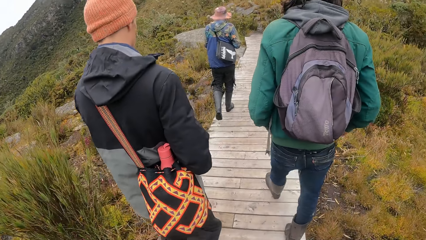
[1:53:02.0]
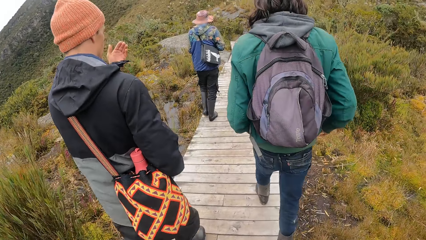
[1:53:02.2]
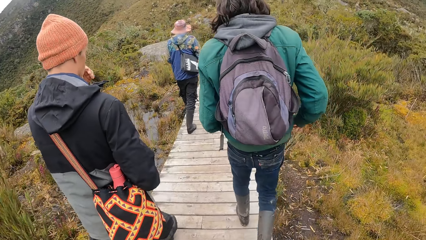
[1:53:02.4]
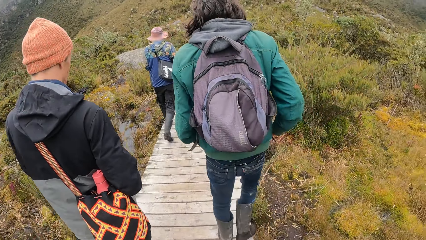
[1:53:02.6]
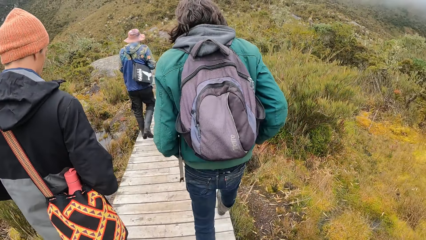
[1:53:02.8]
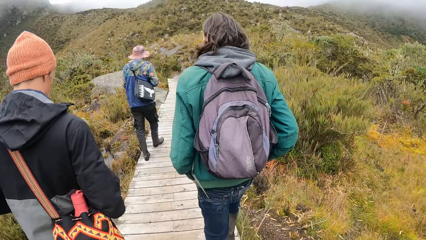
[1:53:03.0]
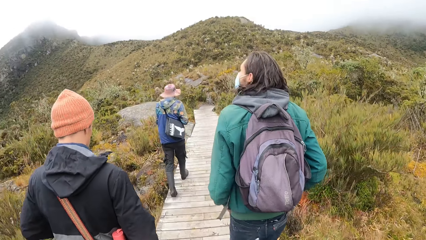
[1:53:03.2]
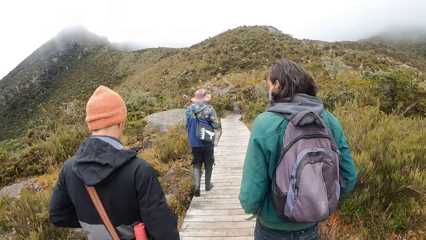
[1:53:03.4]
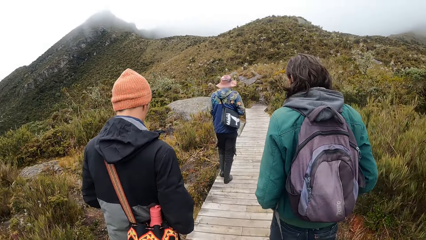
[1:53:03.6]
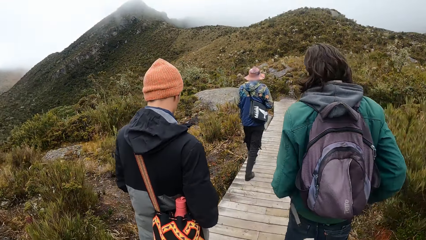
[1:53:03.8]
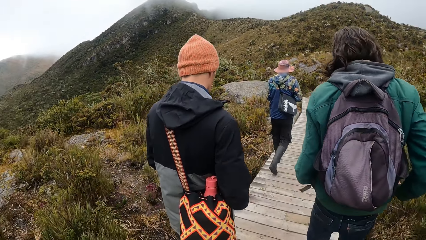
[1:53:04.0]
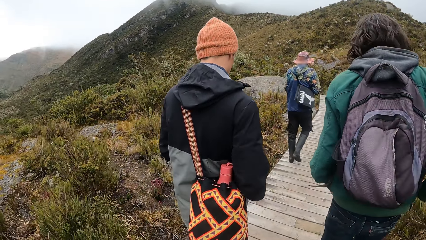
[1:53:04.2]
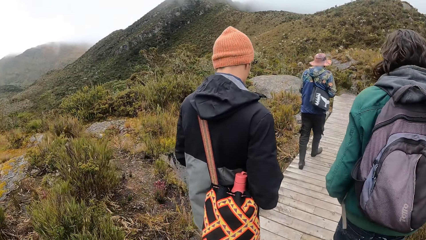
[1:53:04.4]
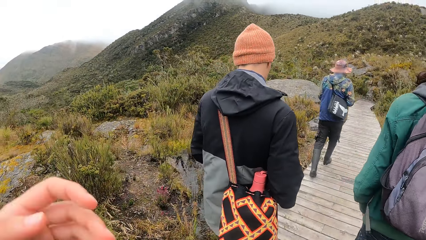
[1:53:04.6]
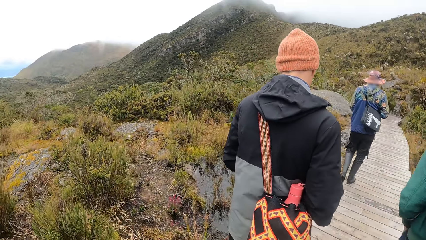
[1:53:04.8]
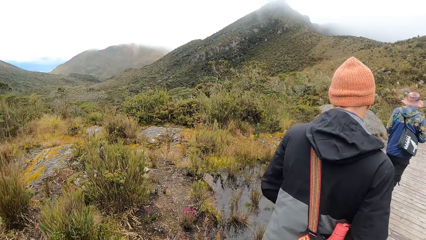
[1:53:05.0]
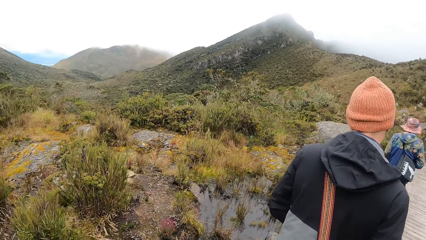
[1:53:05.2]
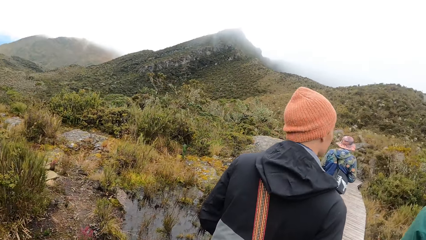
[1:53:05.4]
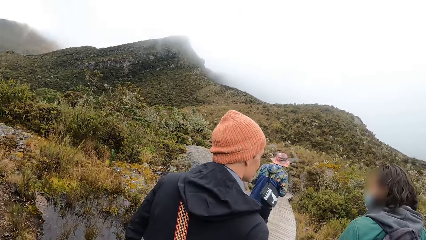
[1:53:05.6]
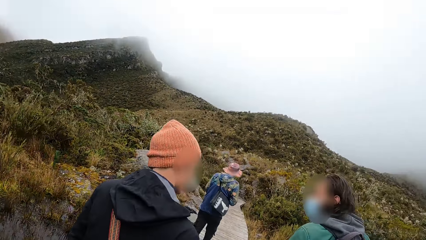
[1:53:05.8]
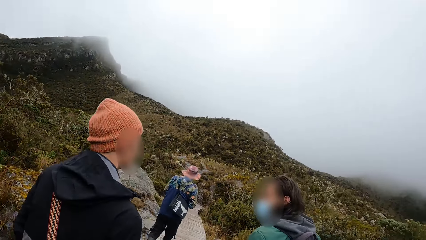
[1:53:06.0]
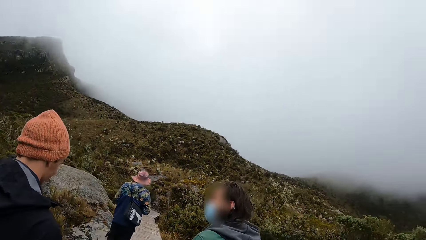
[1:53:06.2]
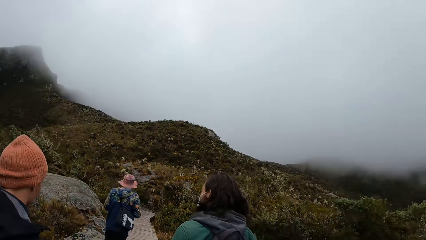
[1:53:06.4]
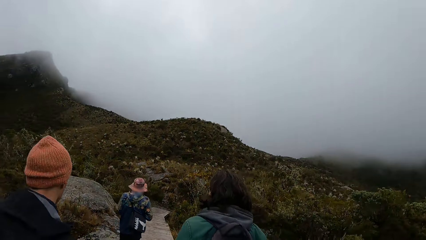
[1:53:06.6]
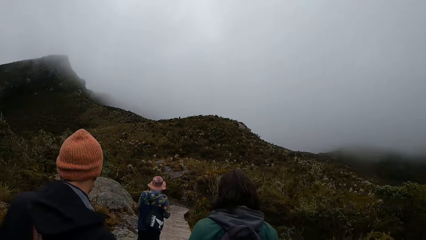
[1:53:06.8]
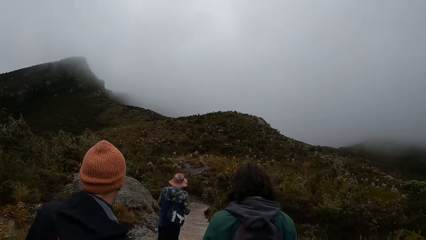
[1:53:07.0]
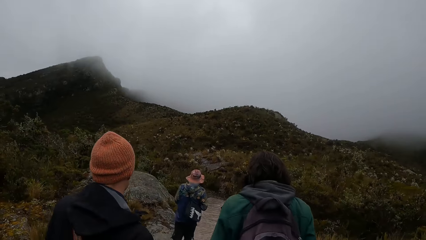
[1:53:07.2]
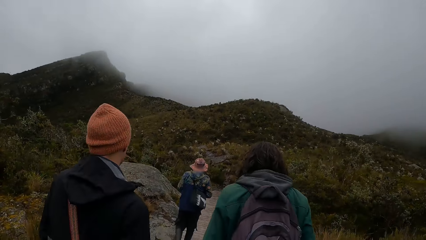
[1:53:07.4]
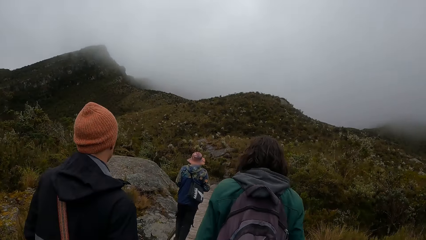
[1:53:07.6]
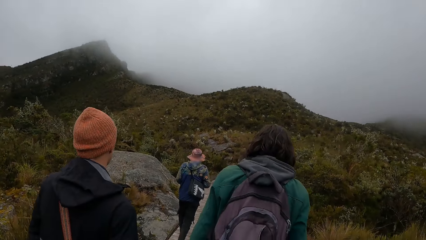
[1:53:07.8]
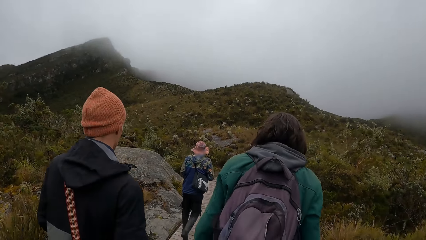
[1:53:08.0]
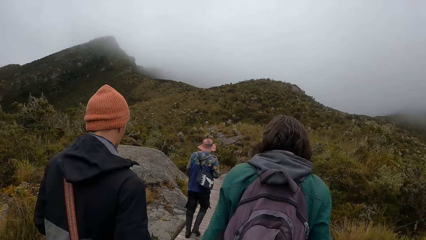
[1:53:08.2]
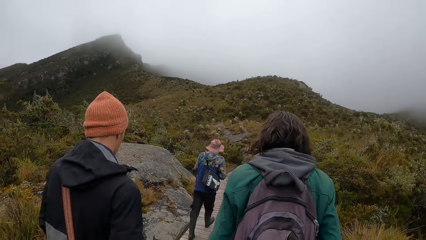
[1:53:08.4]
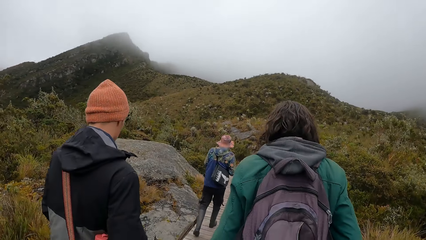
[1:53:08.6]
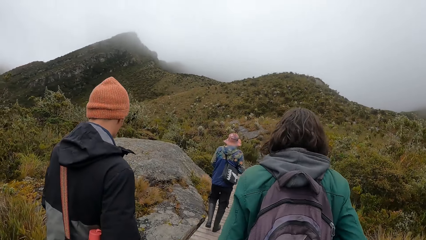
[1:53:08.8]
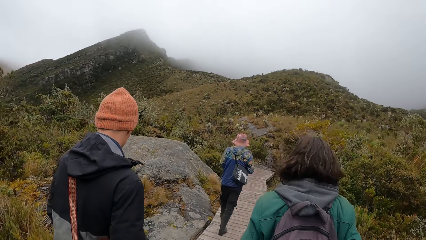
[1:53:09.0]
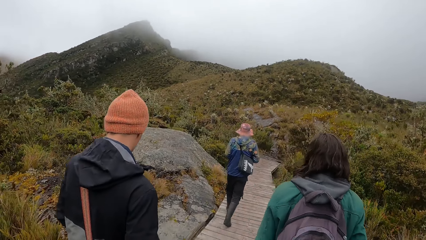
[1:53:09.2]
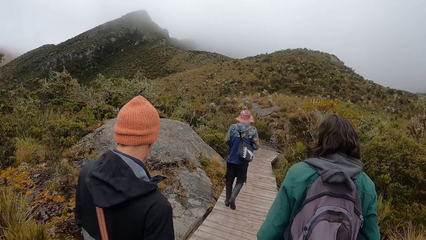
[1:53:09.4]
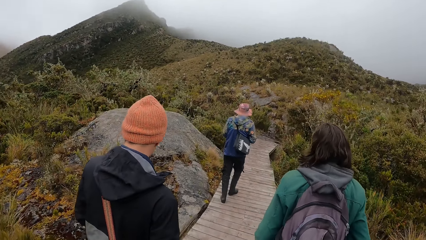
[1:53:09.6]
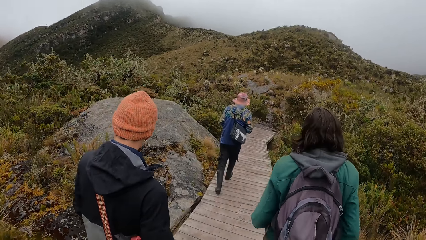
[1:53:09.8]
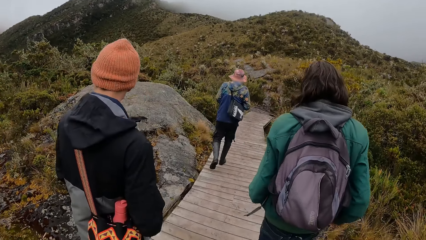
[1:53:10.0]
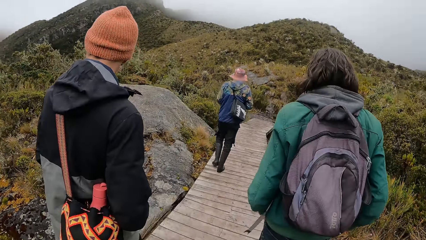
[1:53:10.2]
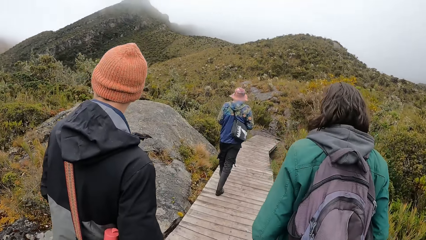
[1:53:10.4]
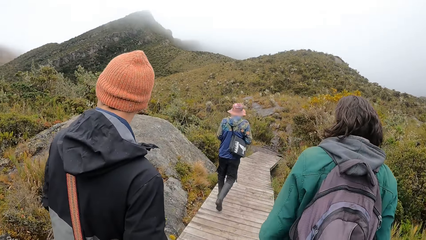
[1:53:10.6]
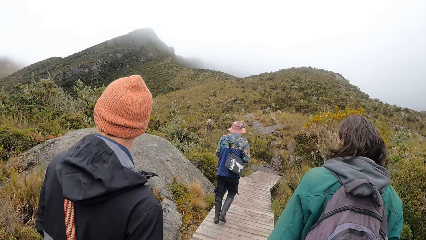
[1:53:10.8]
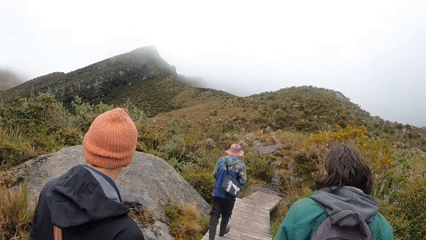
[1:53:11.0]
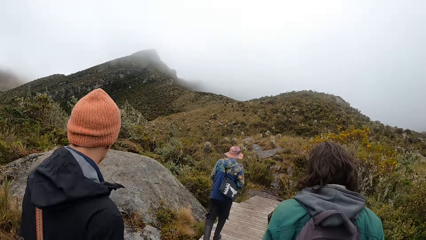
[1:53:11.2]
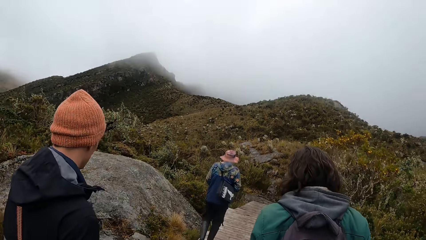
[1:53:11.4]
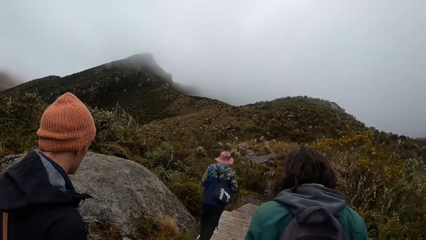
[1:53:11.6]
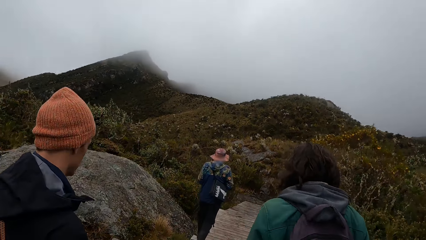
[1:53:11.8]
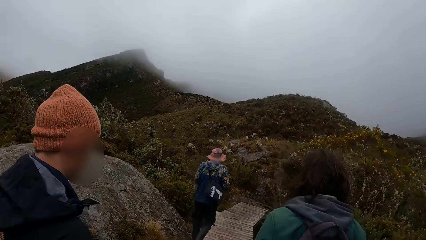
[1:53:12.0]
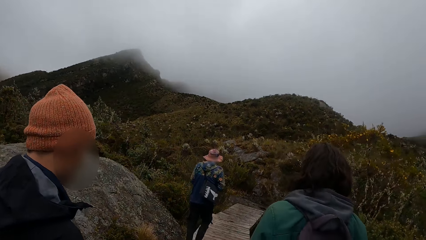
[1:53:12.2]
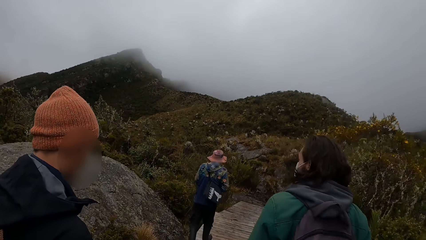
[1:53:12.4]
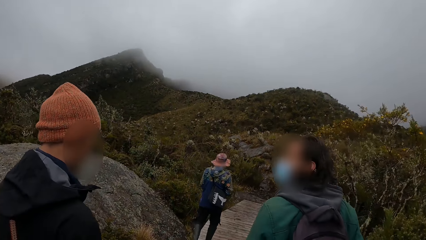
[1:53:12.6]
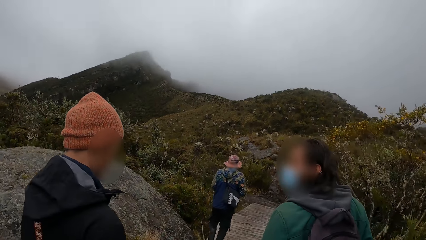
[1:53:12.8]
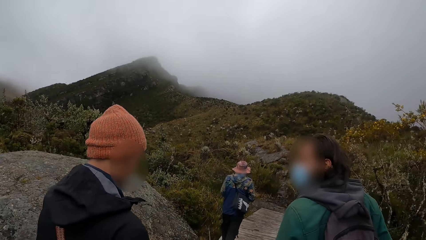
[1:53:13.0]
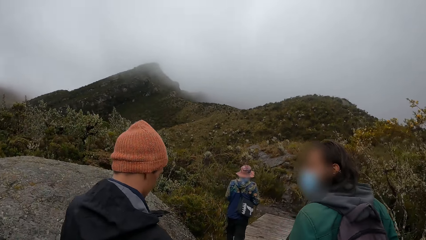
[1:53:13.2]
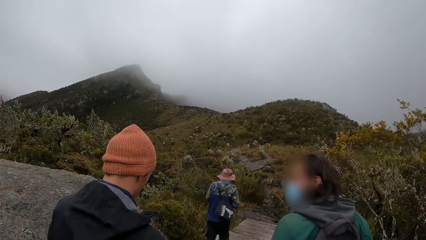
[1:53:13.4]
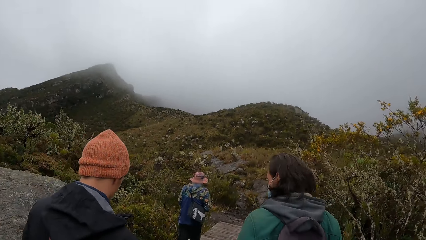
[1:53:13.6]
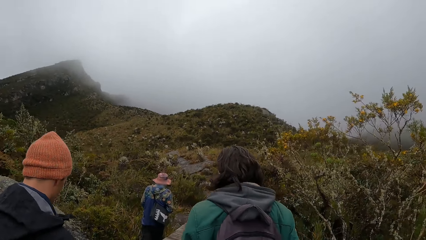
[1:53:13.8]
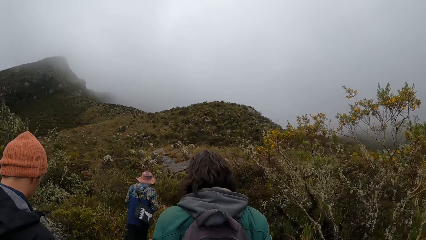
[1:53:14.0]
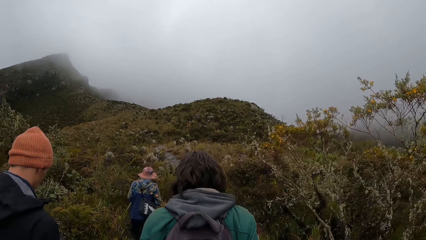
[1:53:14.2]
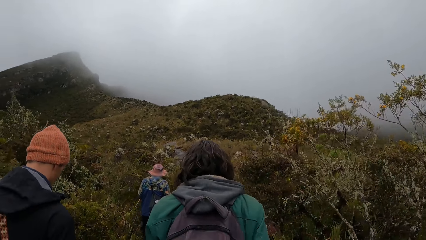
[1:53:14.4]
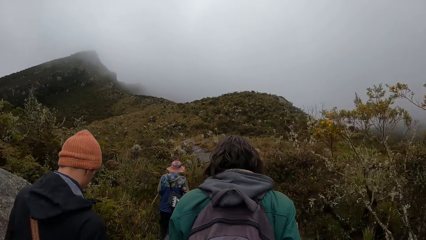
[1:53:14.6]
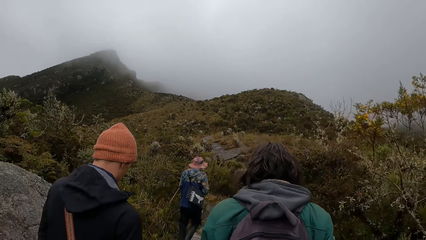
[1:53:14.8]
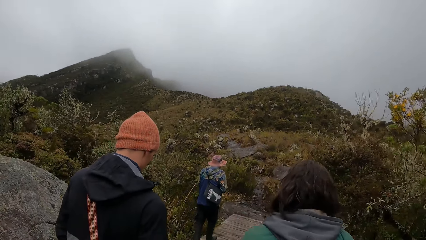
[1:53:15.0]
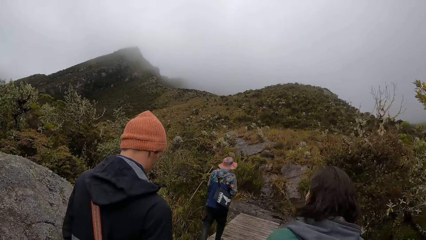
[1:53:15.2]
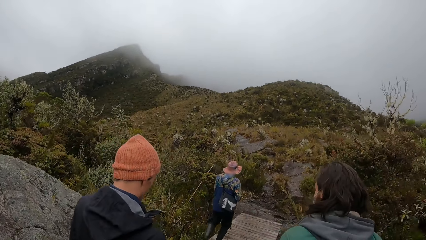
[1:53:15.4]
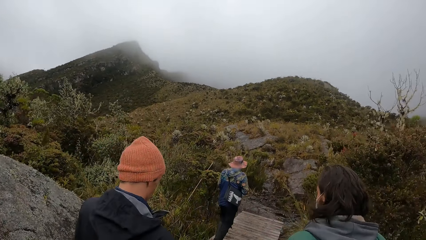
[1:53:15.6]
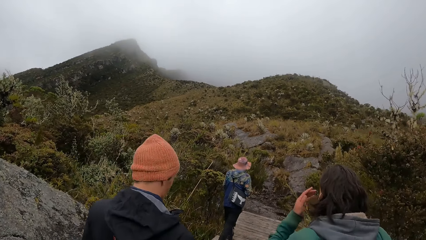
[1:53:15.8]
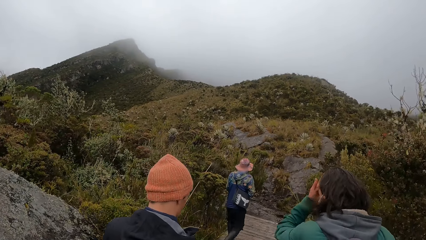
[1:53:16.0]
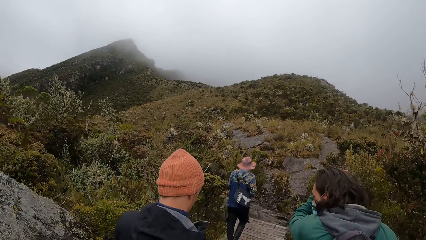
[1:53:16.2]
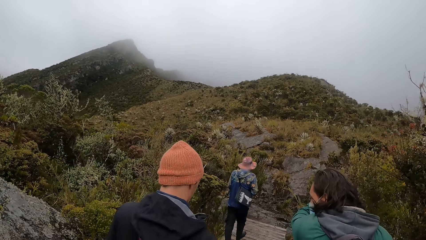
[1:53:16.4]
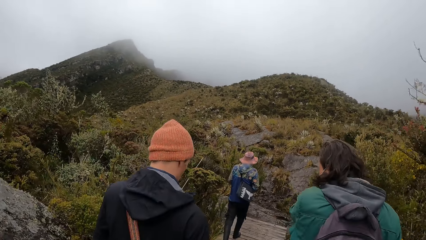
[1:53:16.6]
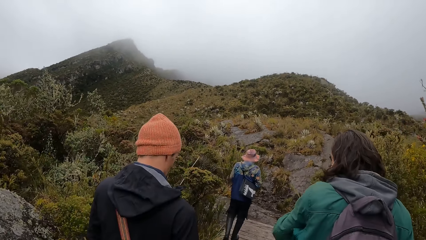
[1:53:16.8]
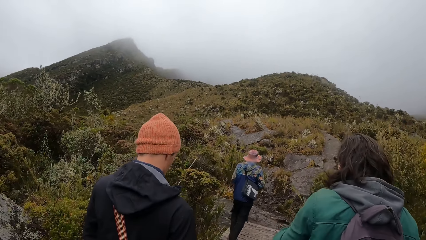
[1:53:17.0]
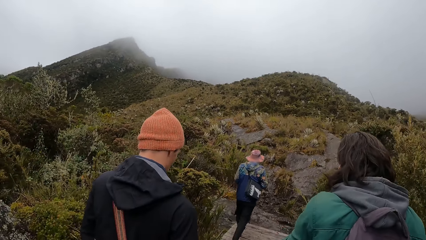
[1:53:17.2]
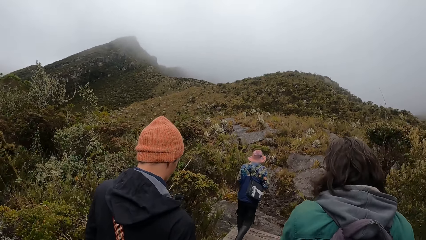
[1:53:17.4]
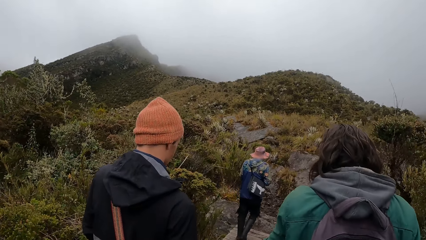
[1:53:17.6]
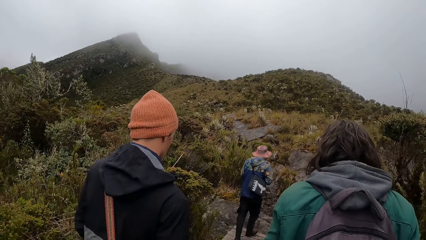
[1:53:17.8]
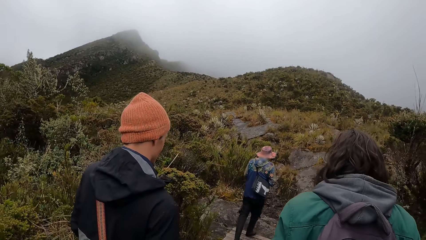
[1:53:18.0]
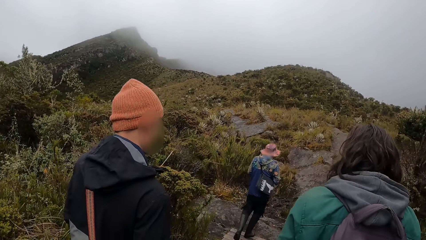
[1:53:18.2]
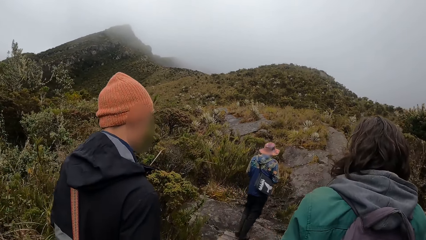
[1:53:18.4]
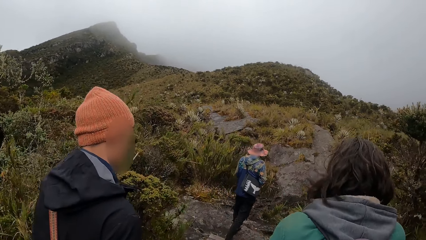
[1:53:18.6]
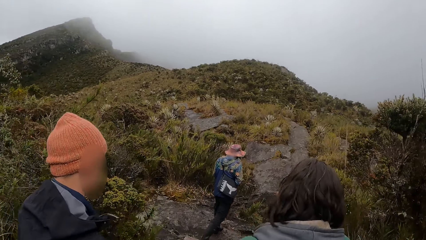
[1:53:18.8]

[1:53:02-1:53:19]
The camera wearer lifts the left hand, drops the left hand and walks on a bridge.
